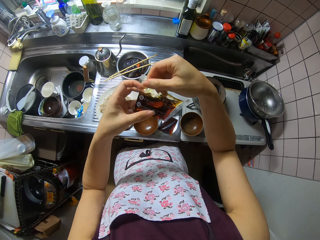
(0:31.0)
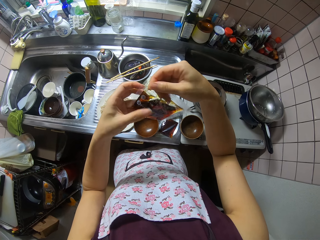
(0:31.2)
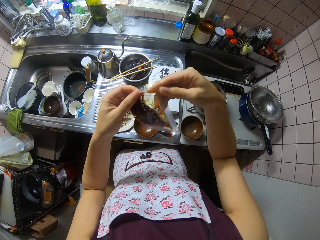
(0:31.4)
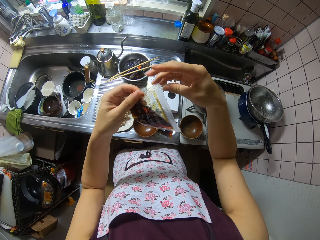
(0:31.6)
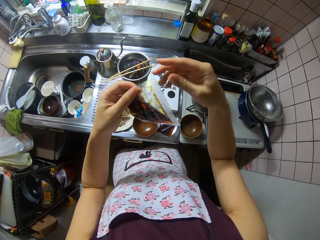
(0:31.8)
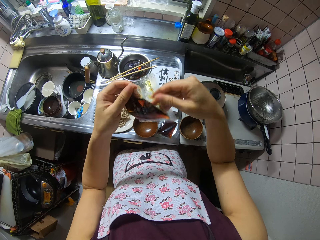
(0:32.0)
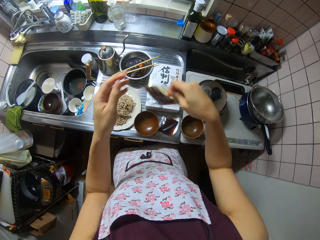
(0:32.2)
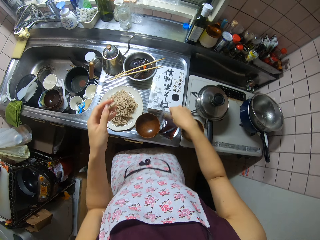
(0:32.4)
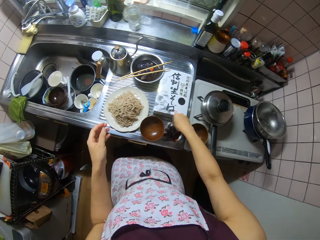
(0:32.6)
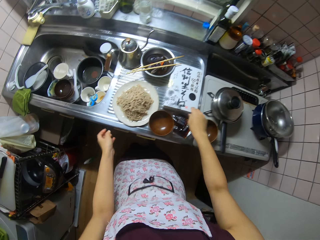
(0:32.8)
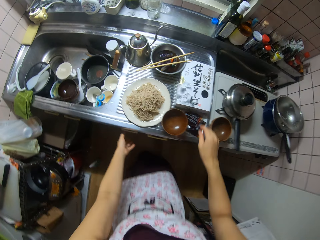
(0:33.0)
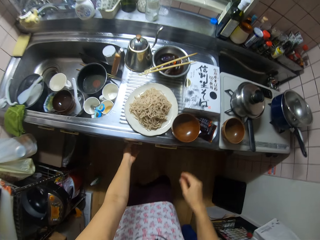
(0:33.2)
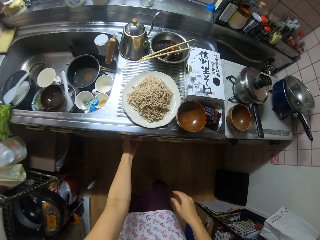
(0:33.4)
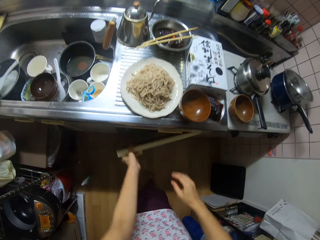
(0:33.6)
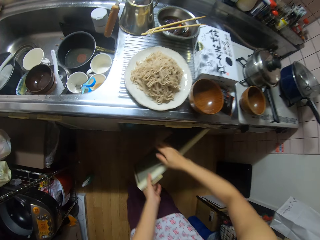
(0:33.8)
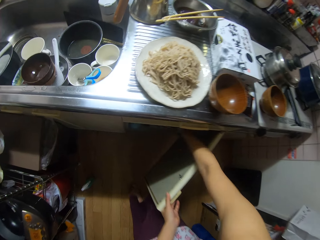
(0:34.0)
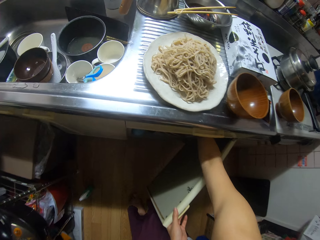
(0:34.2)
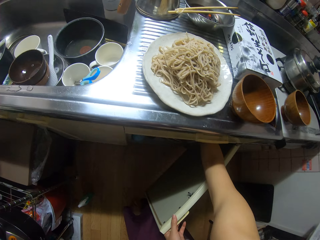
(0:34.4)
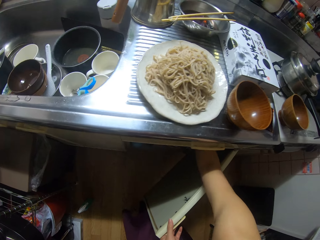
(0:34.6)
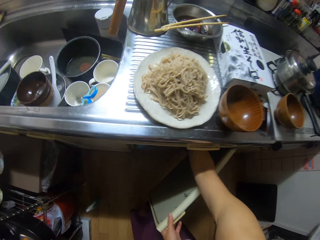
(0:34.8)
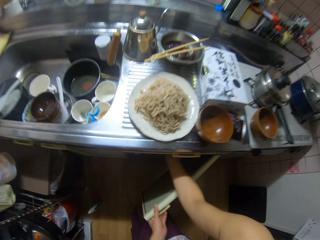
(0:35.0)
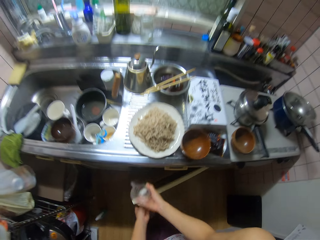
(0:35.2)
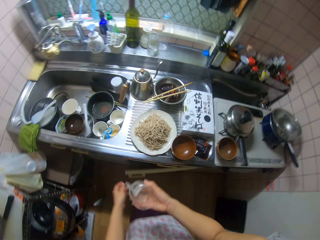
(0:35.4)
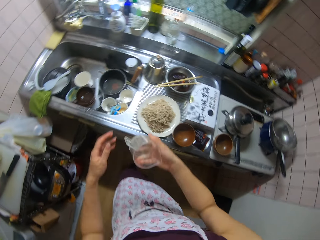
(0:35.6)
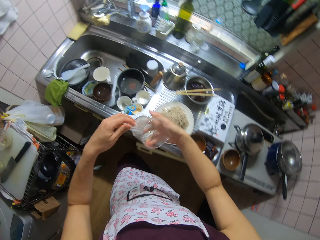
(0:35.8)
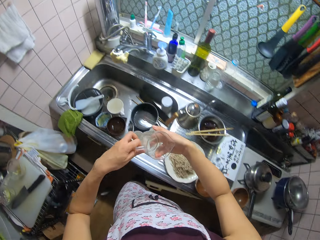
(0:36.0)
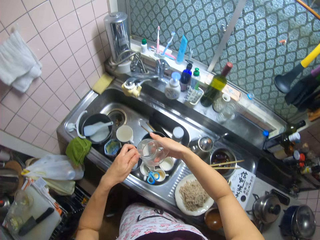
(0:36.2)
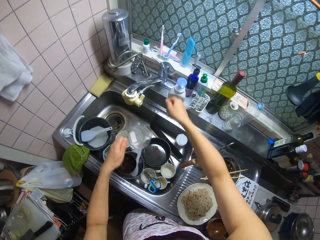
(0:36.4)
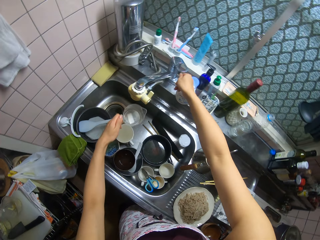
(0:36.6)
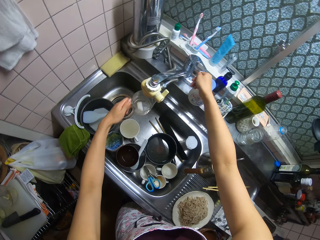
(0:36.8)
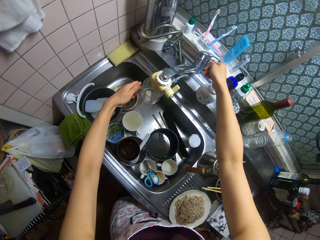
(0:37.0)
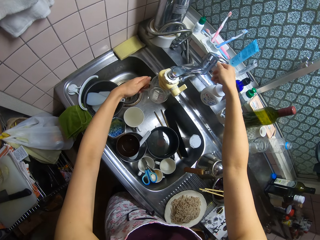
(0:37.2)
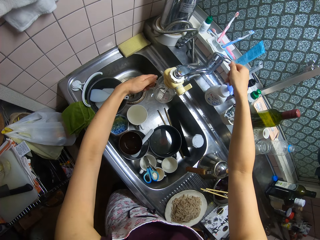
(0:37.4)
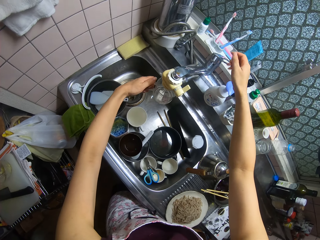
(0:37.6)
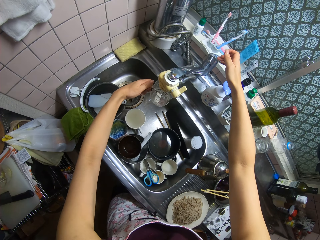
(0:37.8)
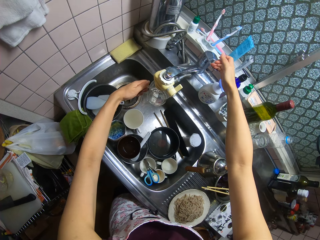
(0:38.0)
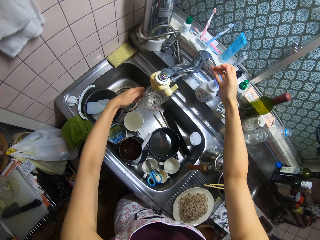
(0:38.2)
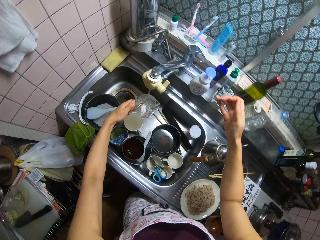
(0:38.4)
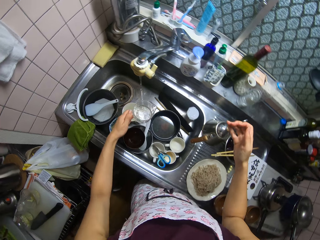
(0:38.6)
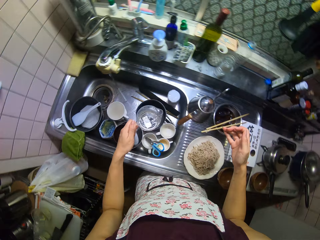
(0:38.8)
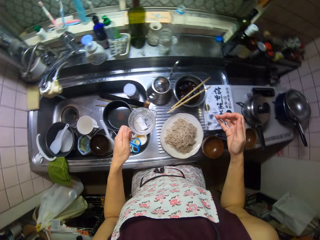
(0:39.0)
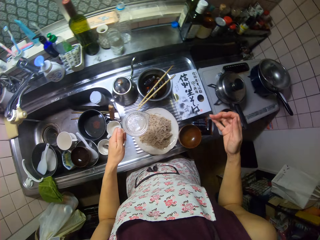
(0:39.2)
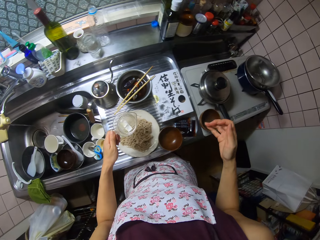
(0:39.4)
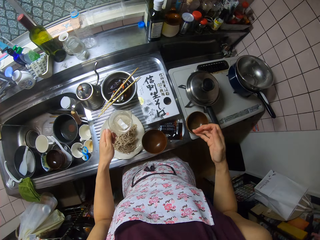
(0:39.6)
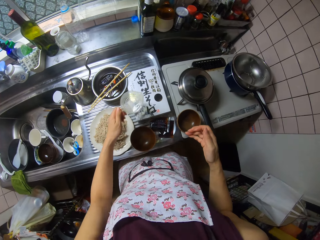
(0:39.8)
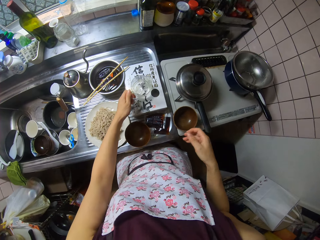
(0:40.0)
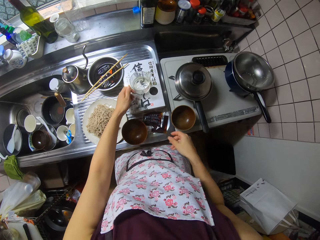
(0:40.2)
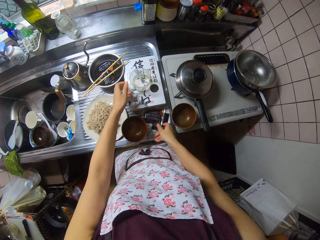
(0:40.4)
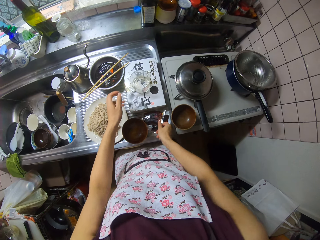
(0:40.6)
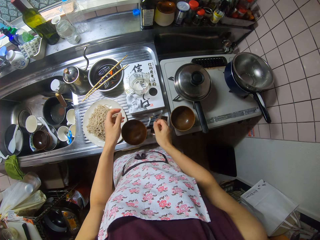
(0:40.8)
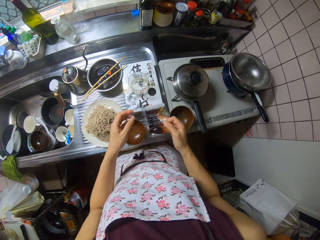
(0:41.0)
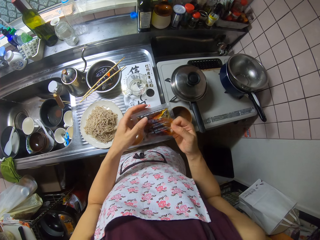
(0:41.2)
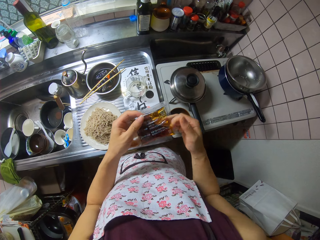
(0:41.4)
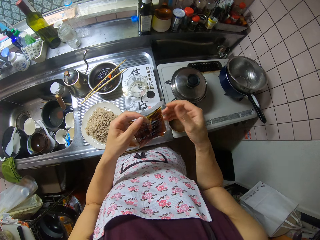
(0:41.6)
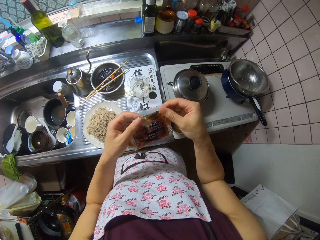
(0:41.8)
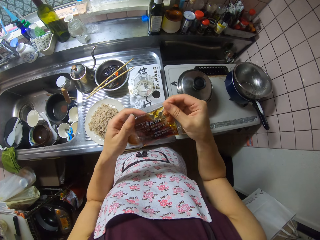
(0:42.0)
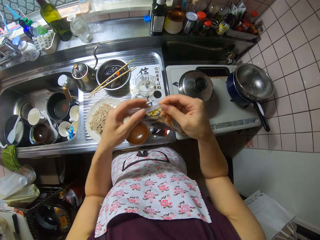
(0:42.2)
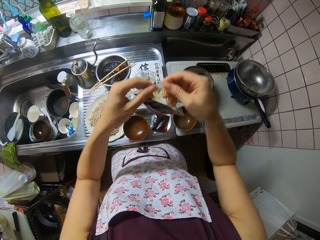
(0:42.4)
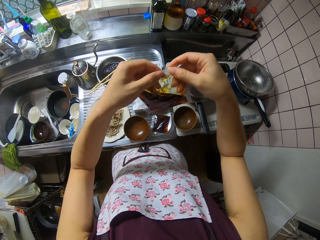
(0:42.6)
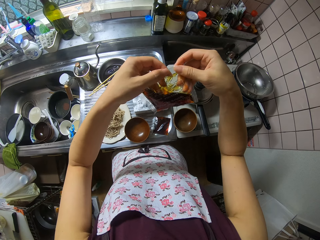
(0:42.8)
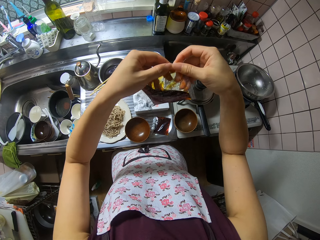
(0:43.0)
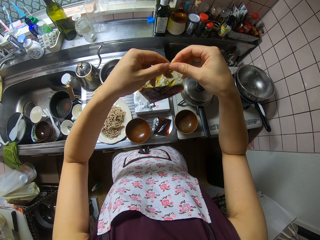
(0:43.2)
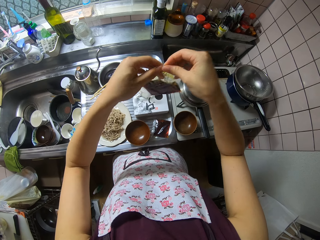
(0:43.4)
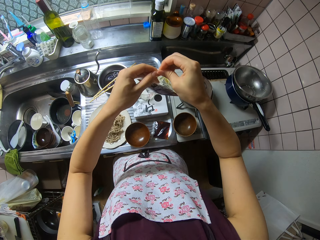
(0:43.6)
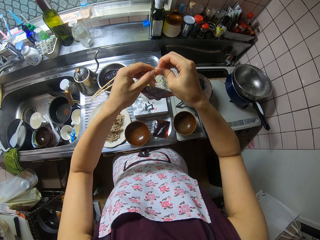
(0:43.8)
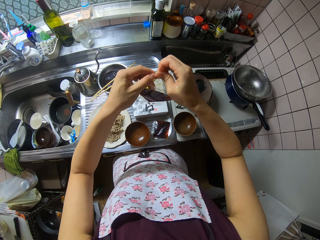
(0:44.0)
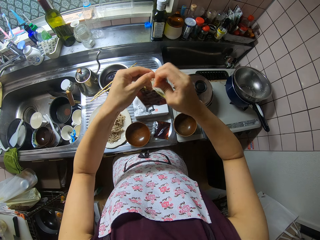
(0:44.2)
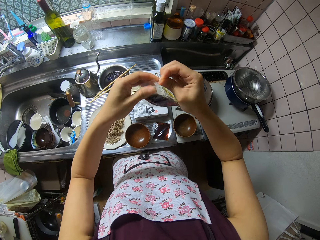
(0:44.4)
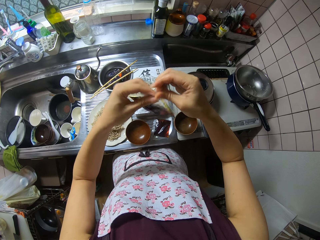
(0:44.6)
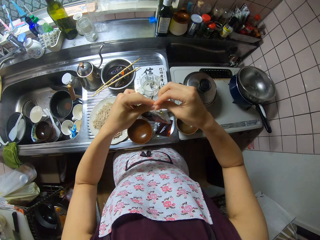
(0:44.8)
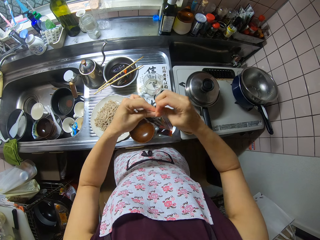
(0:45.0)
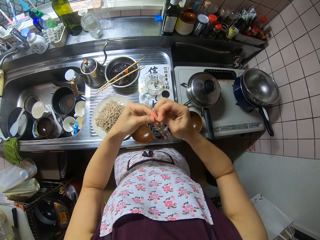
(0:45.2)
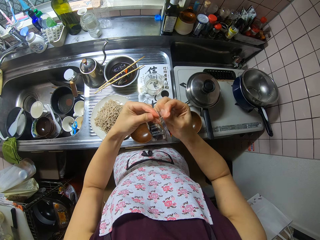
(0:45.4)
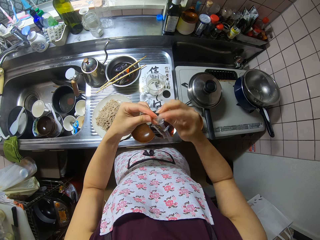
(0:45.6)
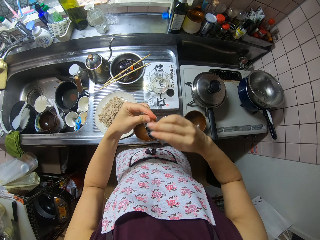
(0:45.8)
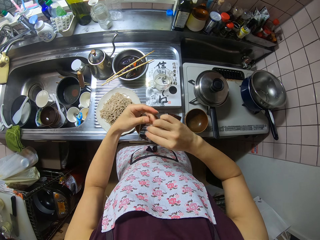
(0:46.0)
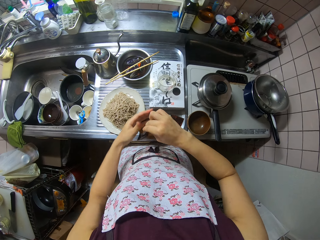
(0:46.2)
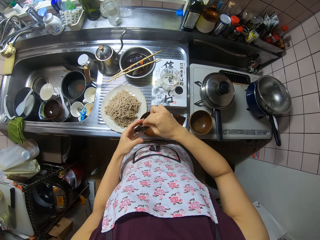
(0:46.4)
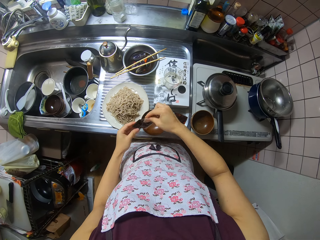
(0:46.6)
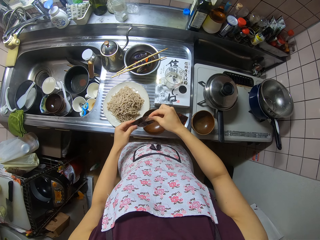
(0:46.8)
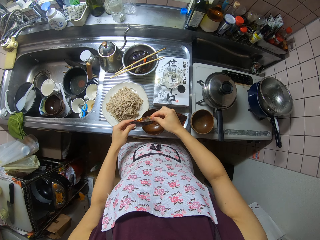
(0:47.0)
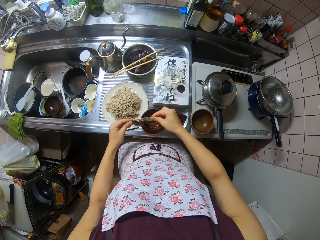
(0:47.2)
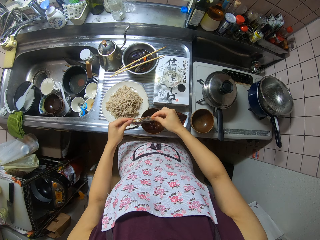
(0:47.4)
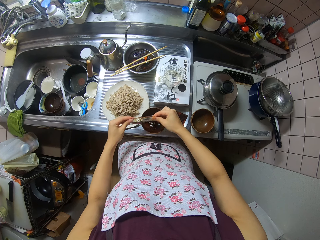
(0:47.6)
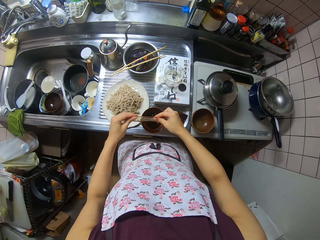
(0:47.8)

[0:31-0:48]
The camera wearer places something in the sink. They drop the nylon on the table. They open the kitchen cabinet door. They take a cup or jug cup from the cabinet. They put on the tap and fill the cup with water. They drop the cup on the sink. They put water in the cup jug on top of the sink. They take the nylon from the sink. They open the nylon and tear something. They pour the oil in a plate or bowl.

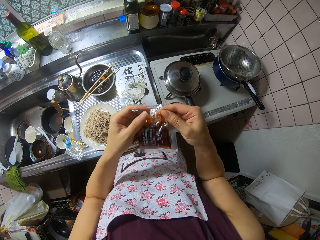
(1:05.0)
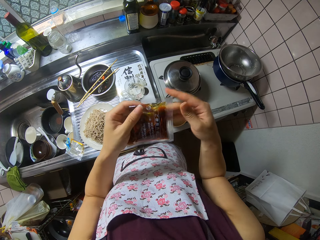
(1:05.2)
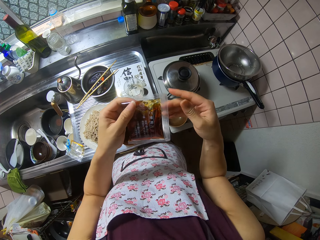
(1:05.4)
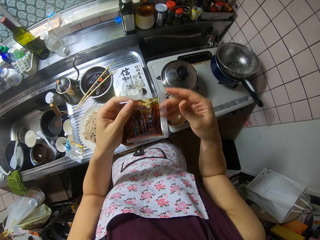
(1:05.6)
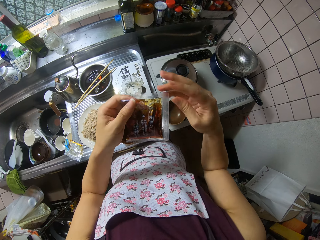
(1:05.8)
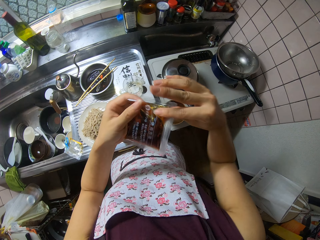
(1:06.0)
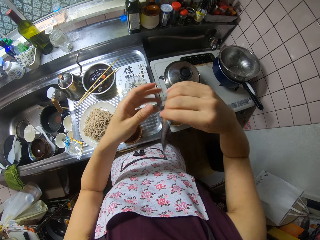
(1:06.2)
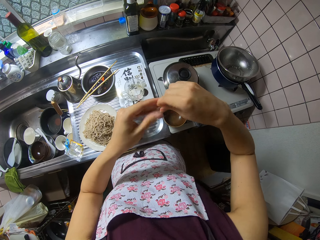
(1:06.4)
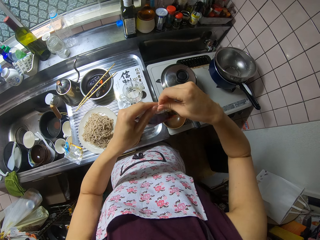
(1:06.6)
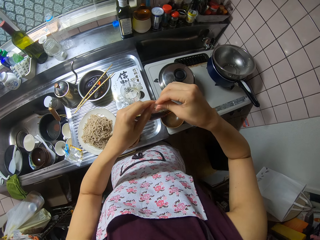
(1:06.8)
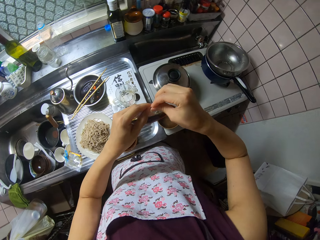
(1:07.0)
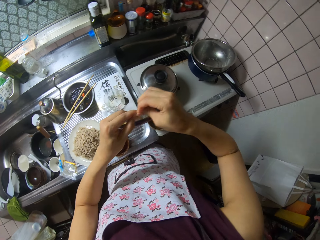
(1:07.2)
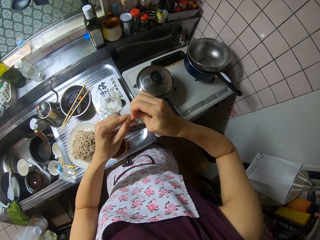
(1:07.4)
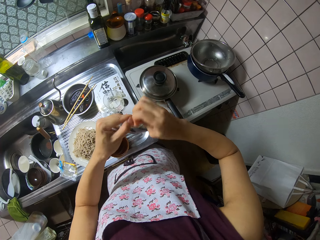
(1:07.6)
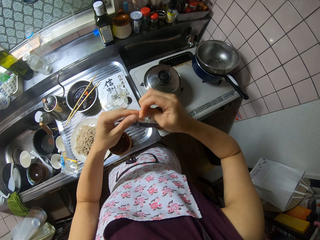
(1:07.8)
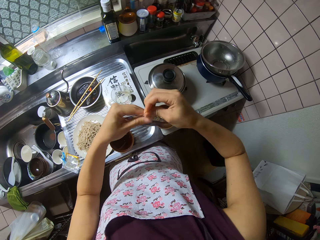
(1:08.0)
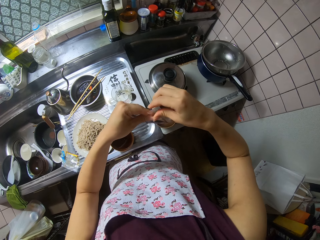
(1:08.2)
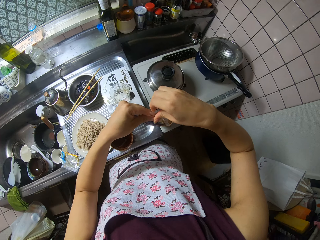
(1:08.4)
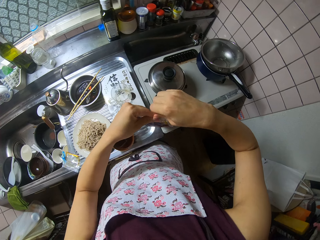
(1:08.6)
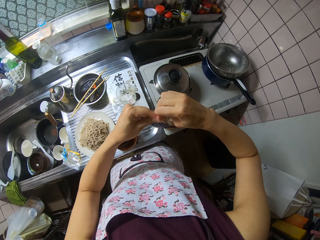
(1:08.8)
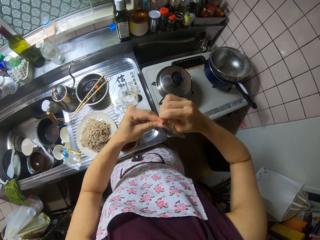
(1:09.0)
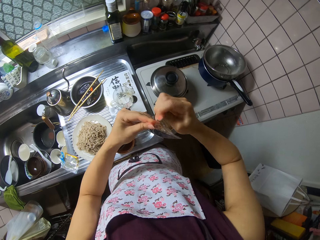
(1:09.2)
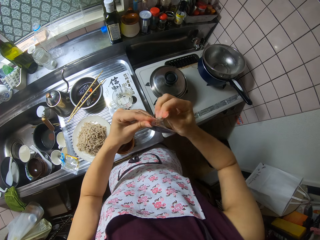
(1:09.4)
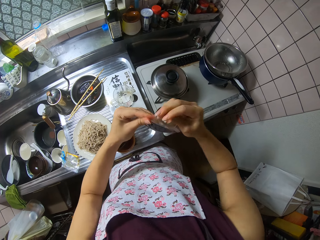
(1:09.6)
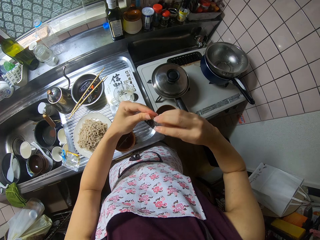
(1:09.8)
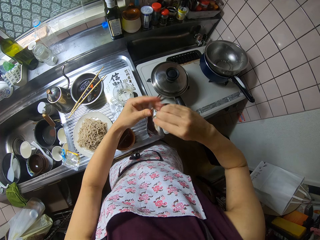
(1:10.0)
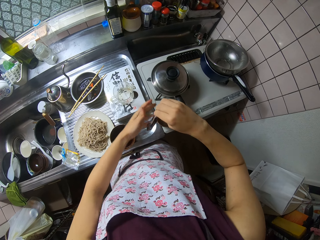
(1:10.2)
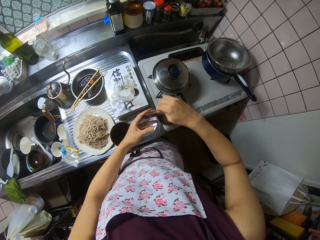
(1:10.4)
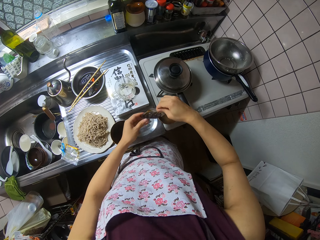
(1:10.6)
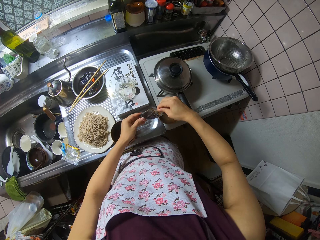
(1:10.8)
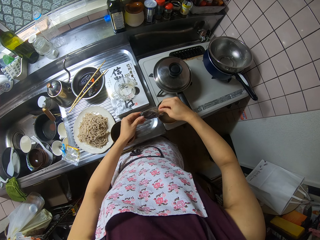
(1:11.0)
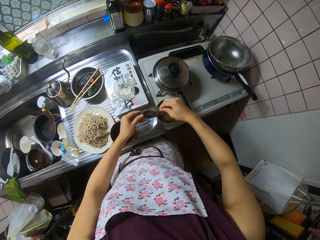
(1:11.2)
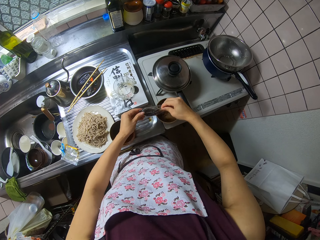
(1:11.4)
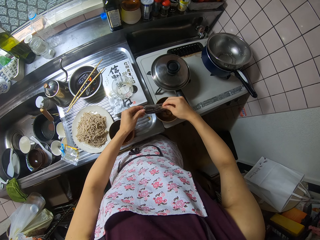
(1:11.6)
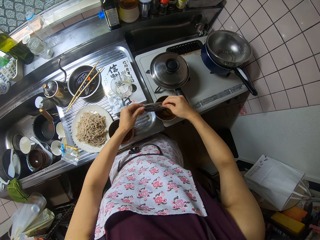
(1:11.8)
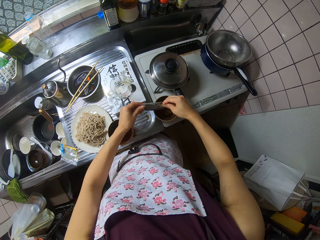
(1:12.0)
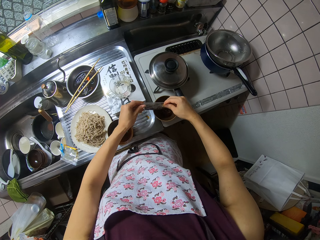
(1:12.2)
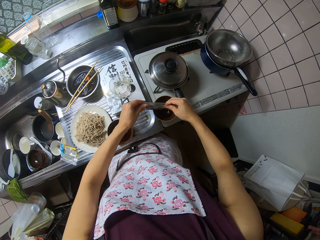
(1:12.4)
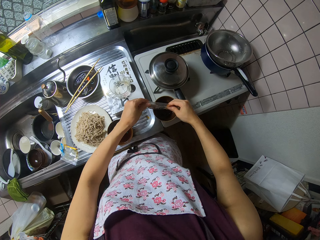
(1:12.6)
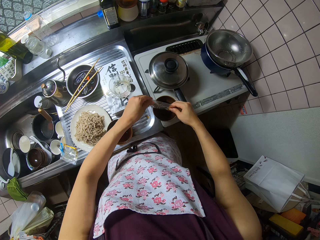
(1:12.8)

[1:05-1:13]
The camera wearer reads something. They turn something, open the nylon, and tear something. They pour the oil in a plate or bowl.
